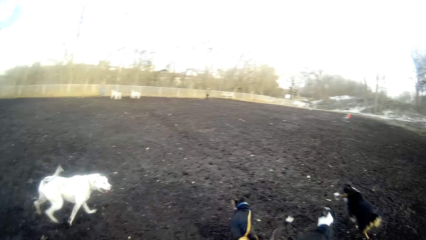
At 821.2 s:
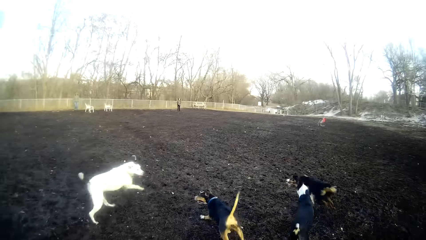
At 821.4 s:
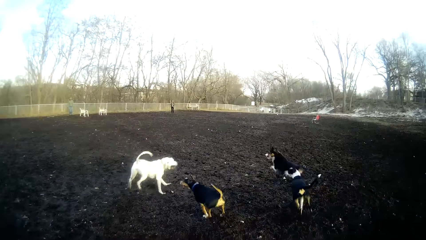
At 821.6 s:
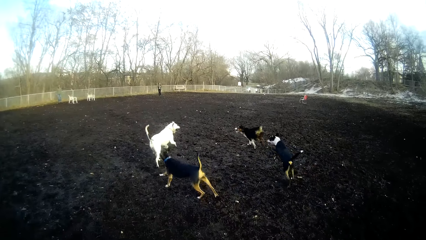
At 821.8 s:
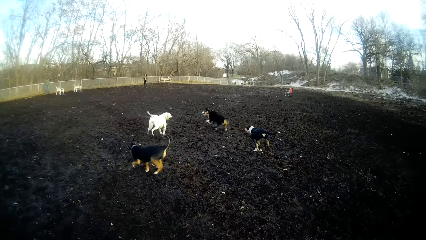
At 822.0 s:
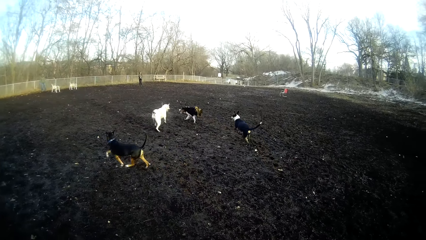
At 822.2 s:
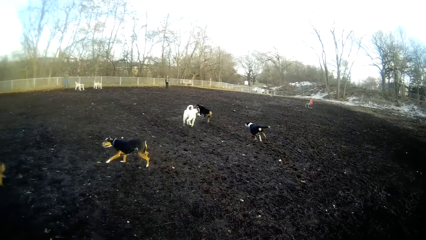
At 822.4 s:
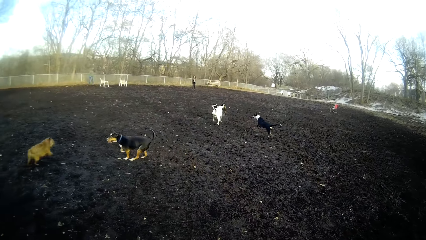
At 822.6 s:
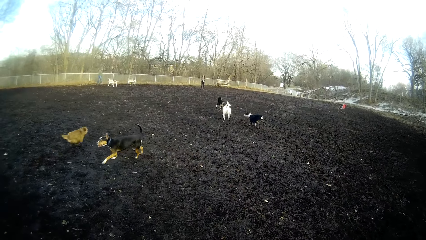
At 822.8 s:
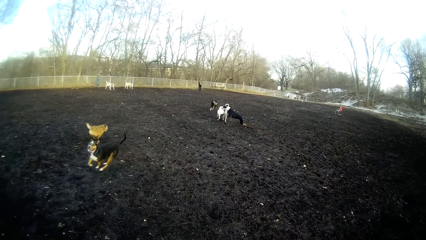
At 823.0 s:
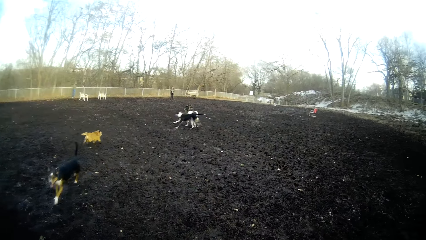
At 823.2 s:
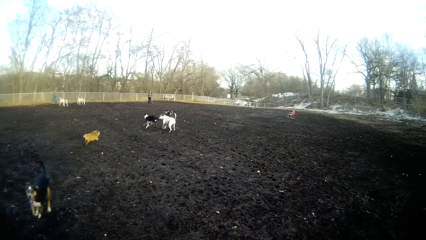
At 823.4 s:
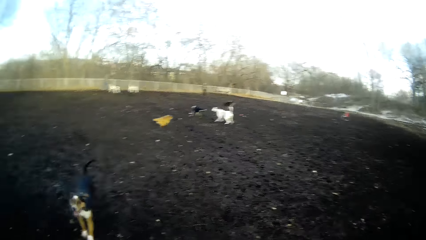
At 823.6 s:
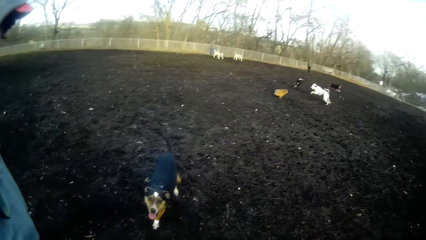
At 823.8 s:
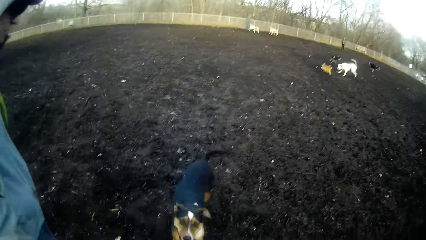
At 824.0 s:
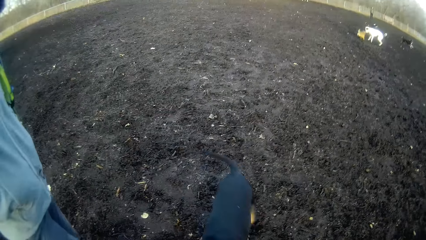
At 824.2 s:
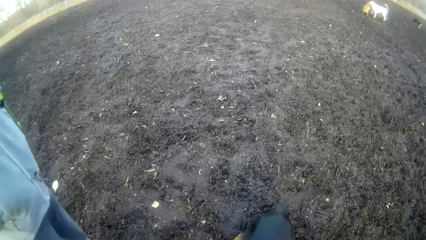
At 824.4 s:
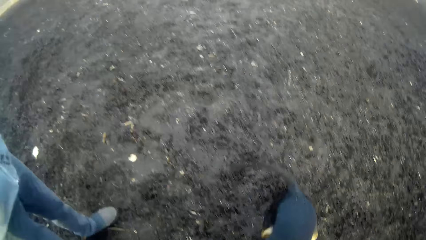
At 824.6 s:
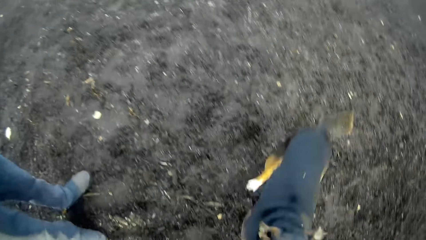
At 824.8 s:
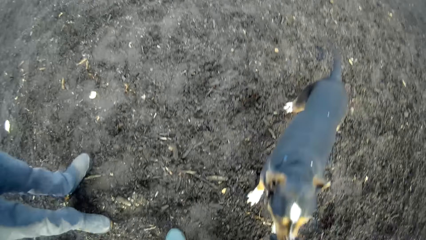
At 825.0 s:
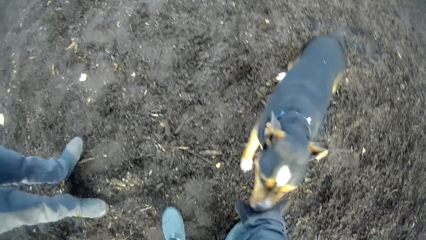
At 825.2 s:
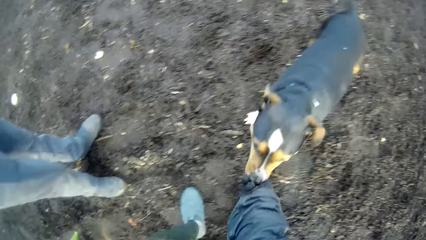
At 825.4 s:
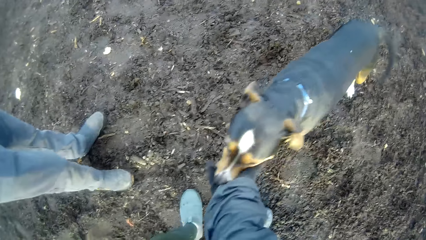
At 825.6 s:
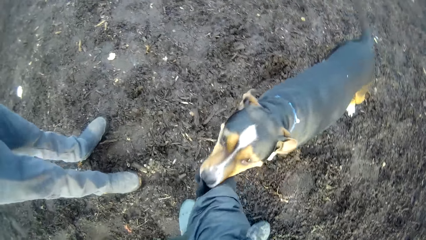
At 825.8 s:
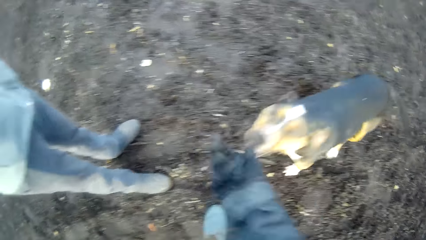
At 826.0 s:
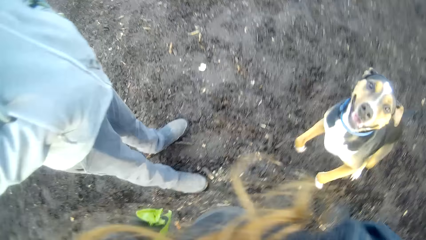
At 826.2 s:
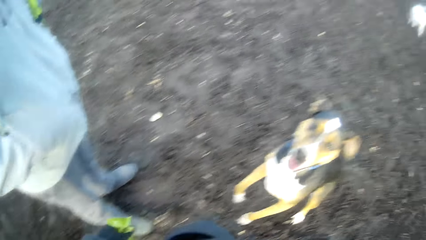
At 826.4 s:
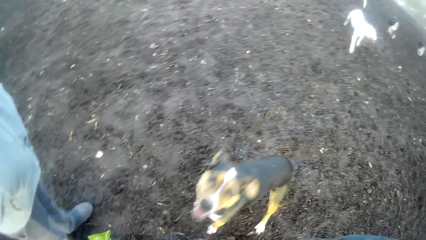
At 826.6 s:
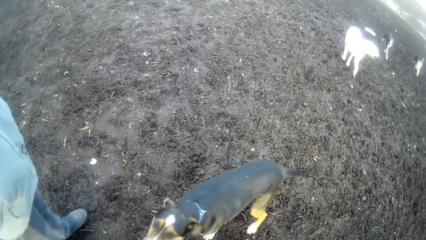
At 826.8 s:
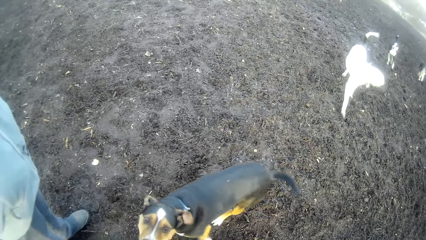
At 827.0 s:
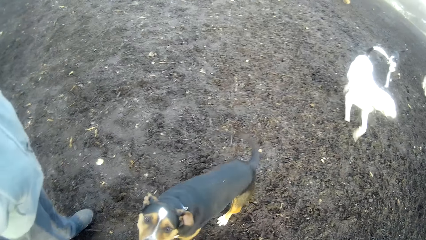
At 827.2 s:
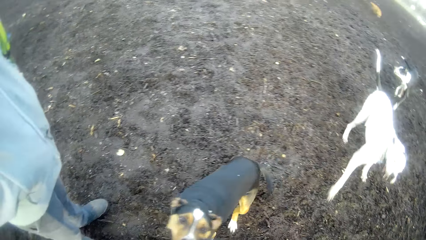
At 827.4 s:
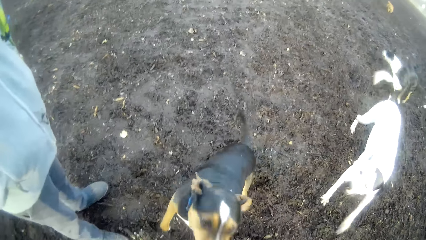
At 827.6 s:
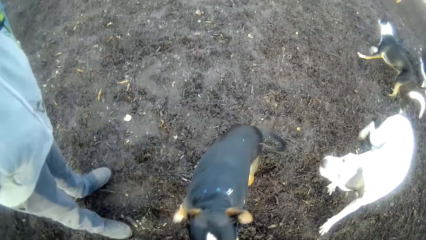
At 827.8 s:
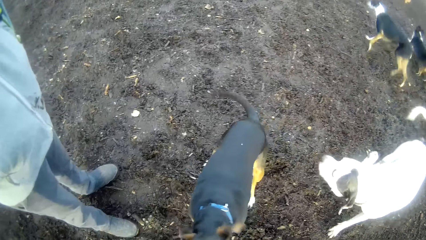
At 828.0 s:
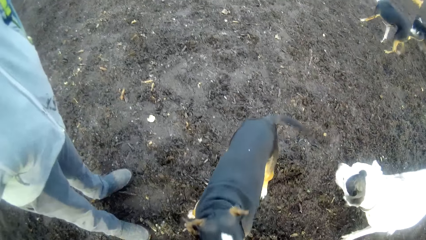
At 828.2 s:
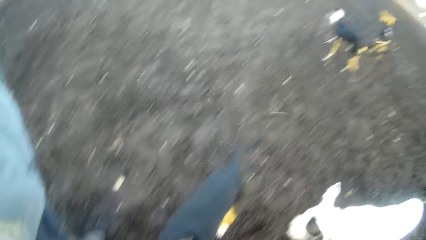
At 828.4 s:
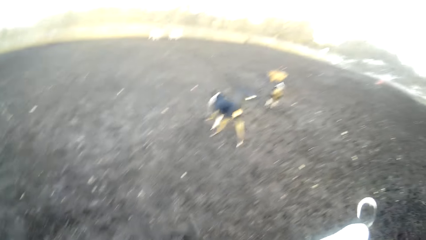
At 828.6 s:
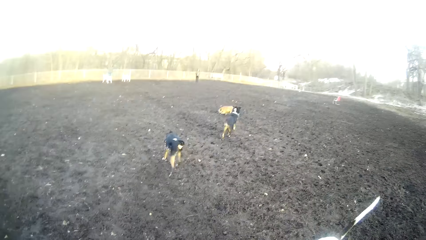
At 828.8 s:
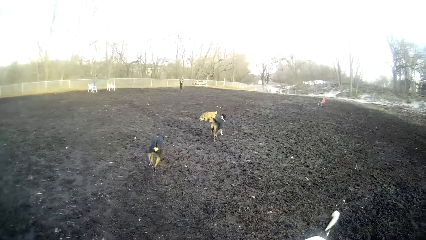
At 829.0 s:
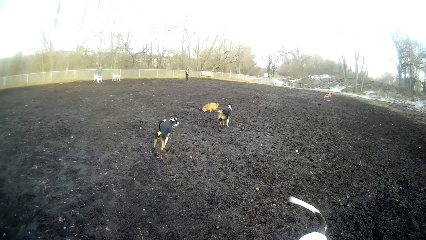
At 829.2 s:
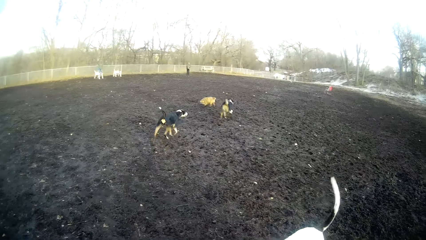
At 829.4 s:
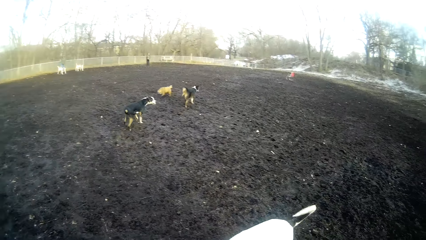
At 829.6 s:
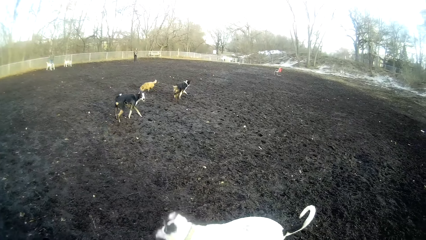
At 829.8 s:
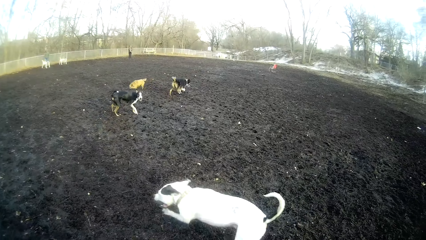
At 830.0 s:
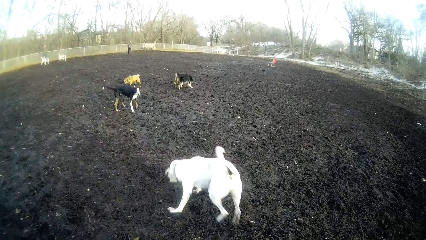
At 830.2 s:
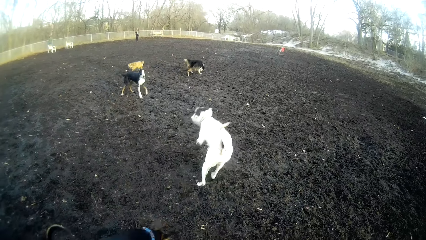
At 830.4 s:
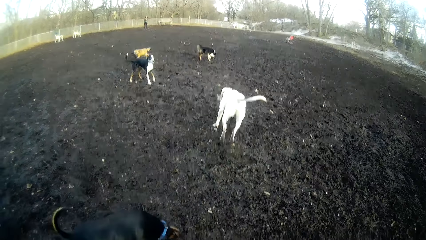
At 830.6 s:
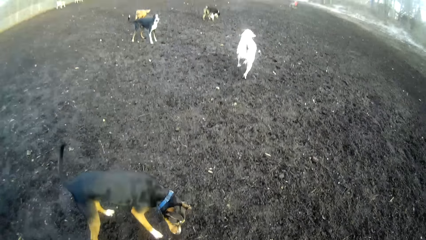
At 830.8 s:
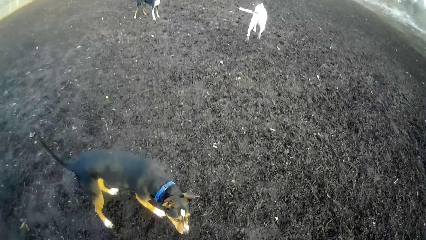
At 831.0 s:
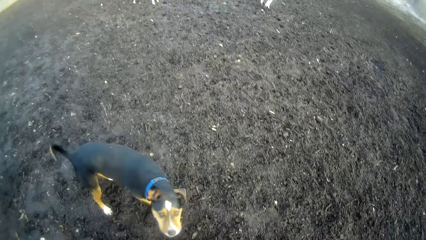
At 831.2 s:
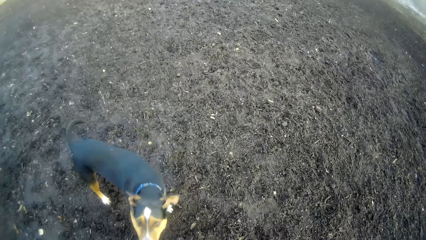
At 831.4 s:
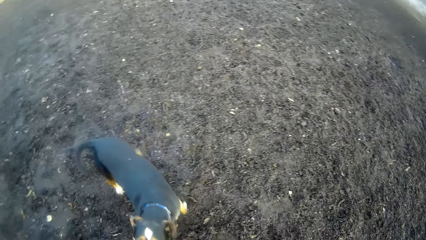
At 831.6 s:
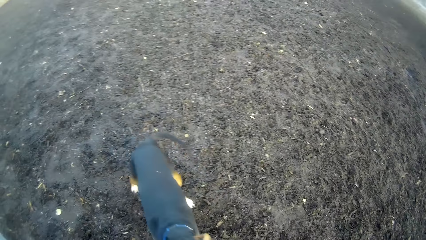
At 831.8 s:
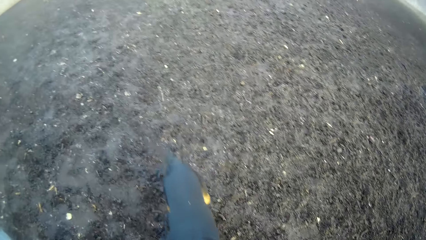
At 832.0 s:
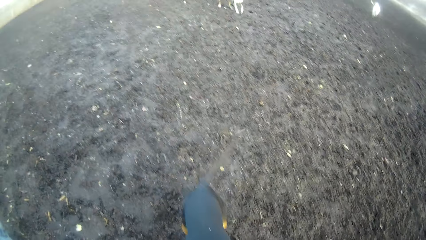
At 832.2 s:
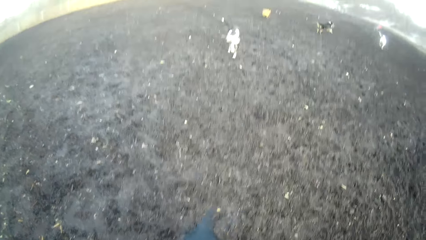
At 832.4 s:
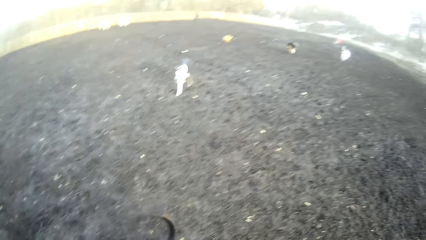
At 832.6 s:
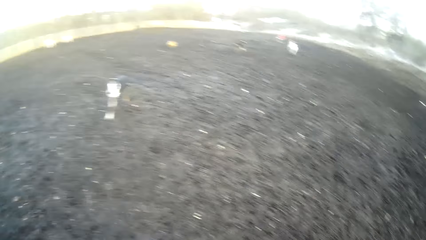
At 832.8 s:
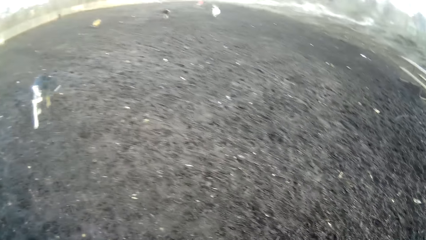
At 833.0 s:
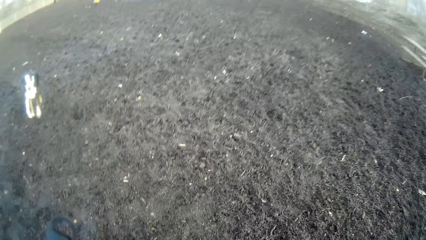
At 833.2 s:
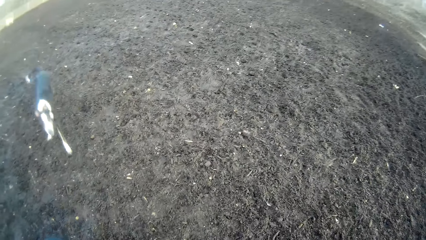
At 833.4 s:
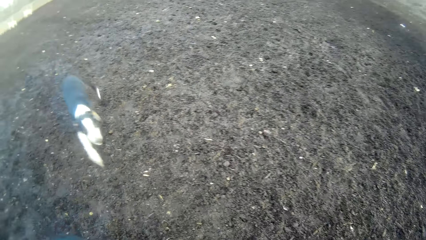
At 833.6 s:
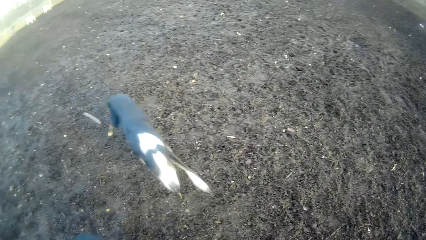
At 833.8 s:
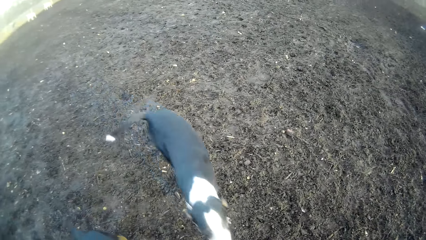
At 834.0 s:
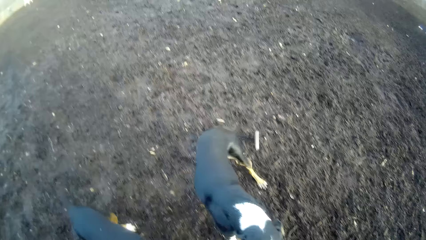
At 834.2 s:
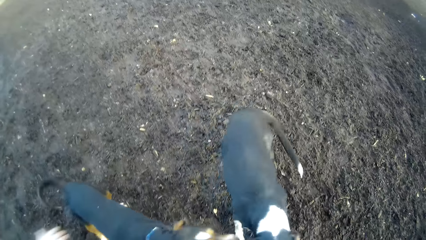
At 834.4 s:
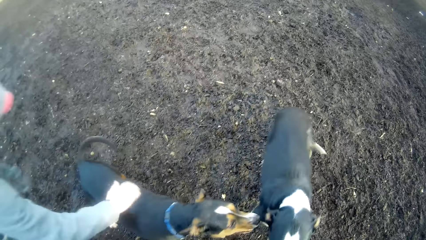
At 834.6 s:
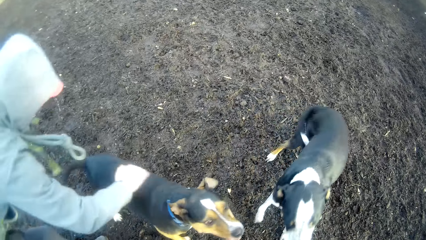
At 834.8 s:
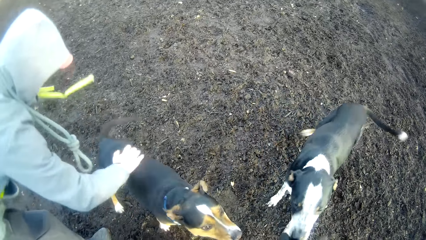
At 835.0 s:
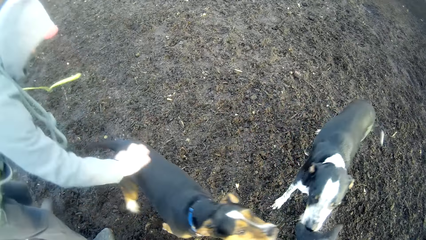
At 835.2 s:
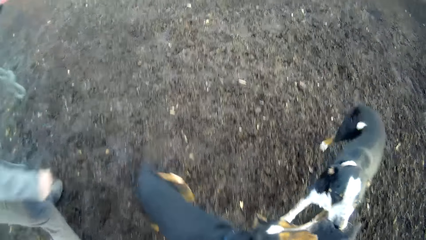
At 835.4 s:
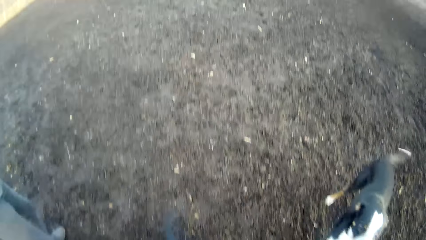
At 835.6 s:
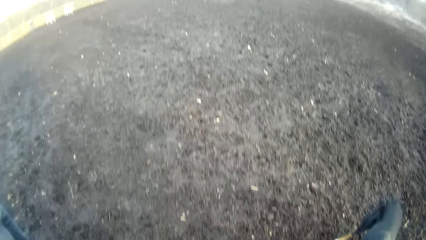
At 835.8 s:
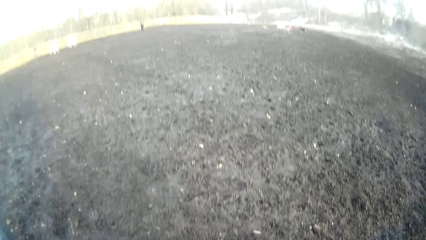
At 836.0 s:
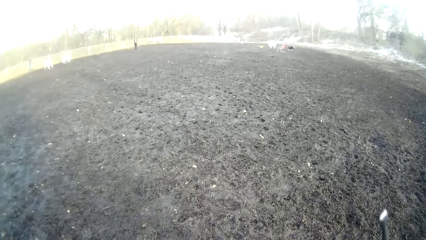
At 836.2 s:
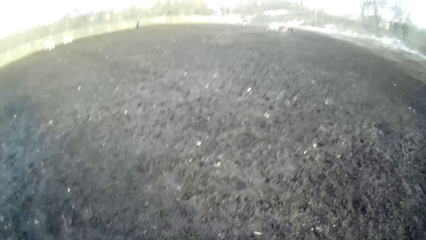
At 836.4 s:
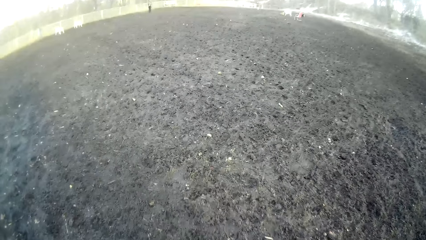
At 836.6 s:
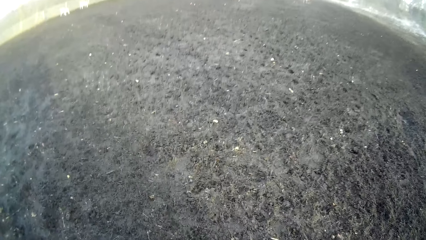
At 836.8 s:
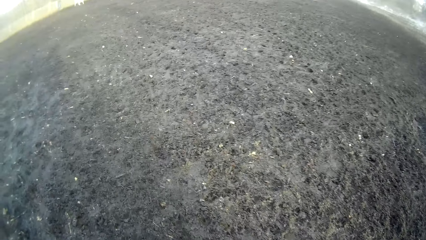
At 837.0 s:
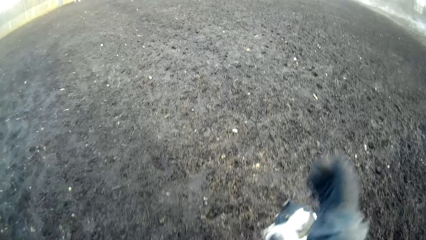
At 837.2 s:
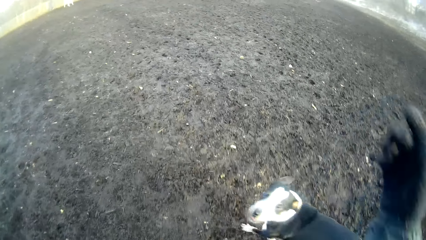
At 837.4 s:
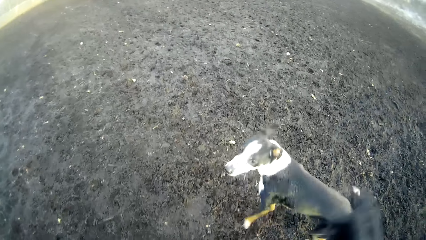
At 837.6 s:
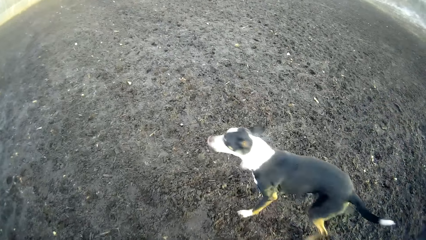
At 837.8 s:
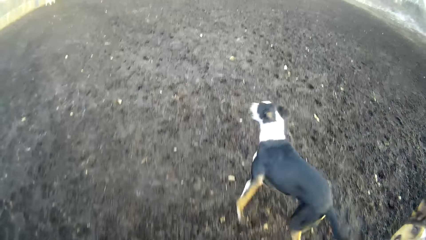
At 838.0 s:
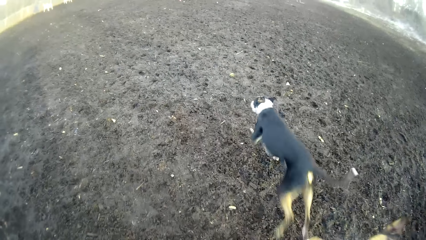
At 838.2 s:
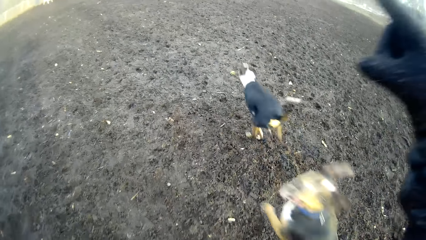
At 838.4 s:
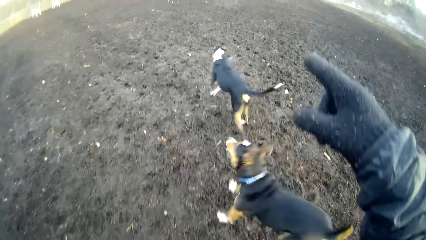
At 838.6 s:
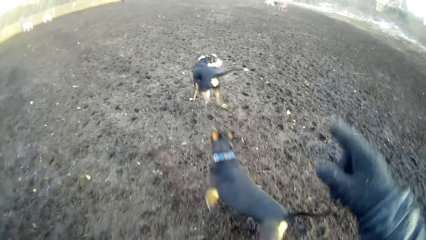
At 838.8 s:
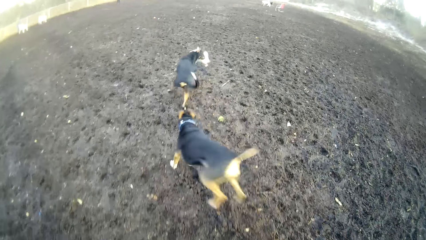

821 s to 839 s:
The camera wearer plays with the dog. He looks at the dogs. He looks at a man play with the dogs. The man caresses the dog with his right hand. The camera wearer looks around. He raises his right hand.
